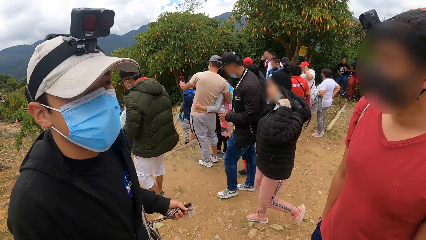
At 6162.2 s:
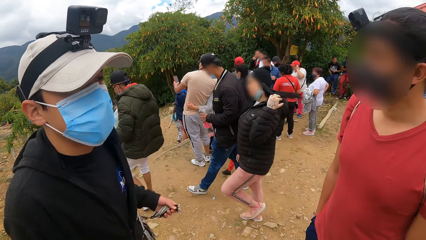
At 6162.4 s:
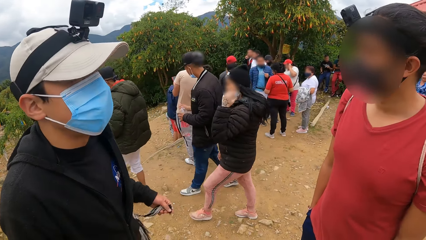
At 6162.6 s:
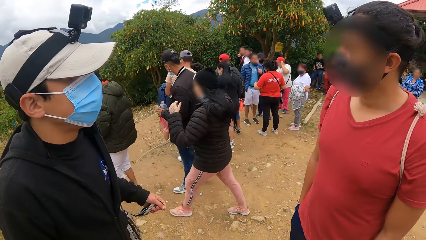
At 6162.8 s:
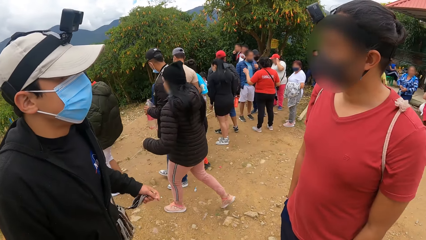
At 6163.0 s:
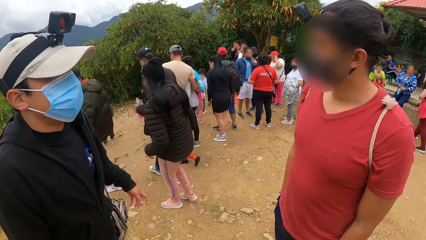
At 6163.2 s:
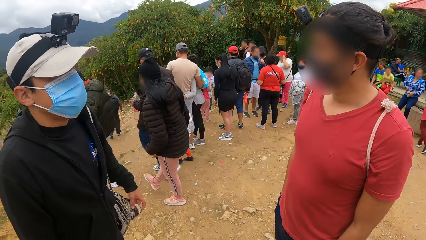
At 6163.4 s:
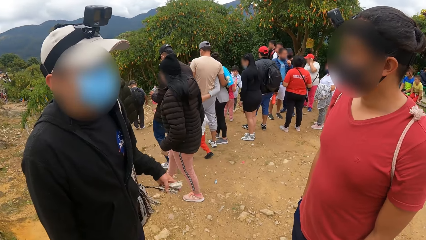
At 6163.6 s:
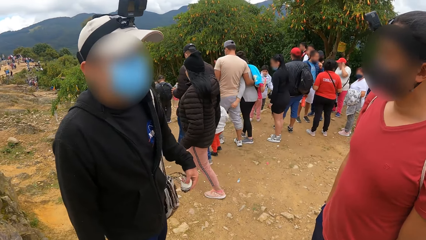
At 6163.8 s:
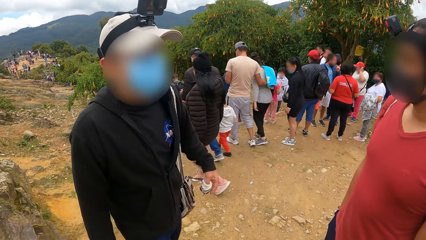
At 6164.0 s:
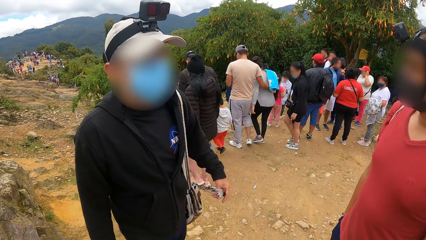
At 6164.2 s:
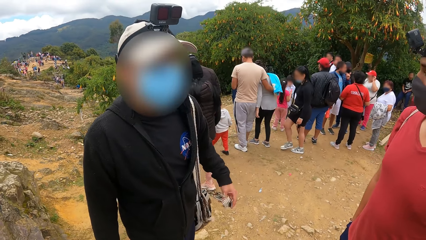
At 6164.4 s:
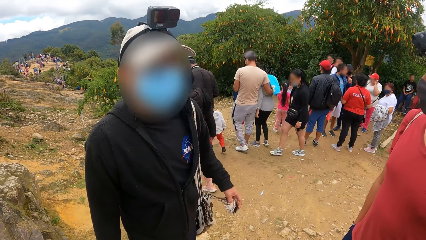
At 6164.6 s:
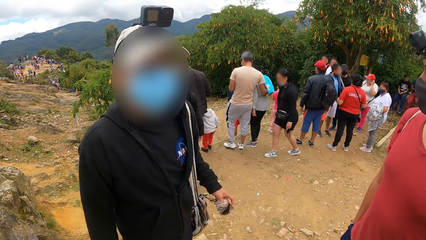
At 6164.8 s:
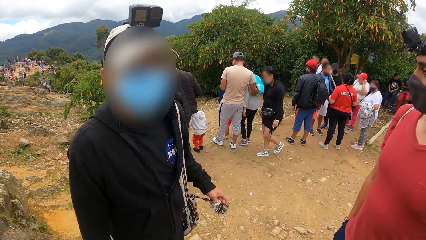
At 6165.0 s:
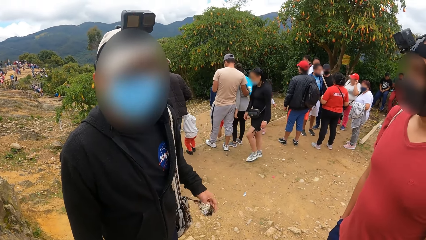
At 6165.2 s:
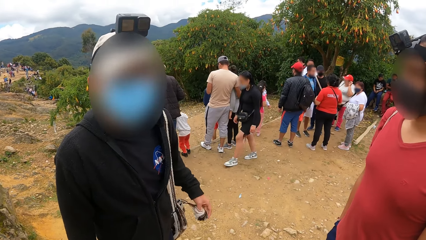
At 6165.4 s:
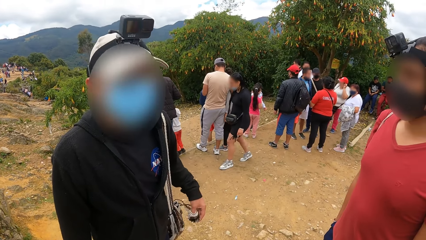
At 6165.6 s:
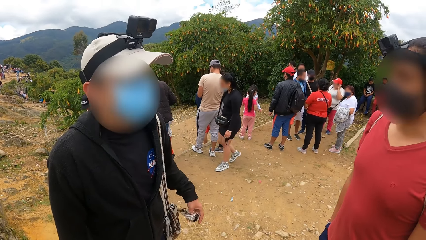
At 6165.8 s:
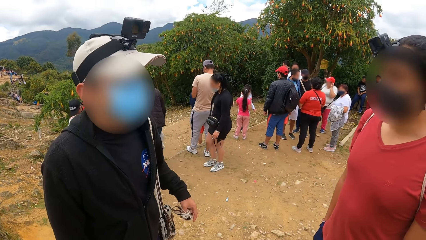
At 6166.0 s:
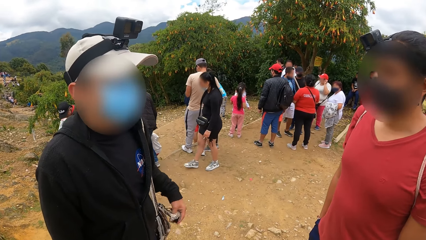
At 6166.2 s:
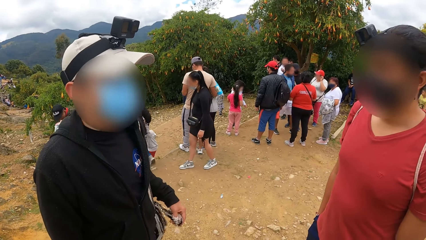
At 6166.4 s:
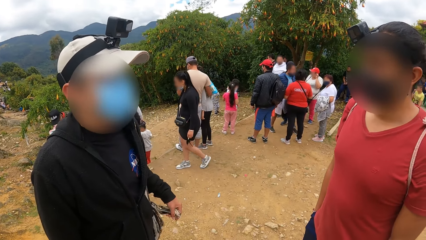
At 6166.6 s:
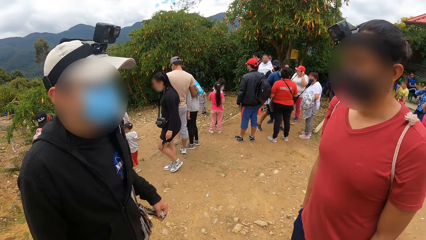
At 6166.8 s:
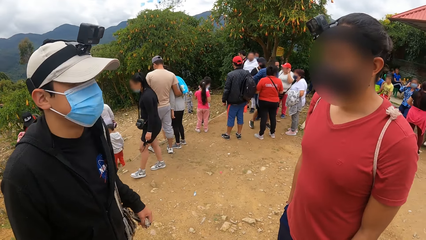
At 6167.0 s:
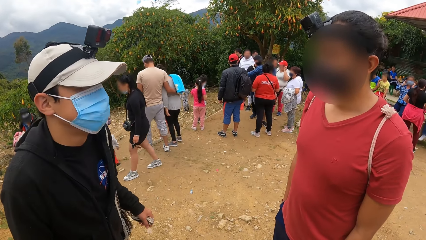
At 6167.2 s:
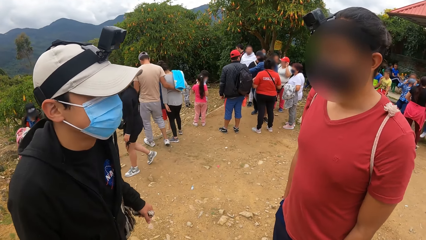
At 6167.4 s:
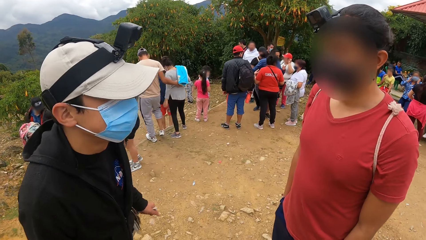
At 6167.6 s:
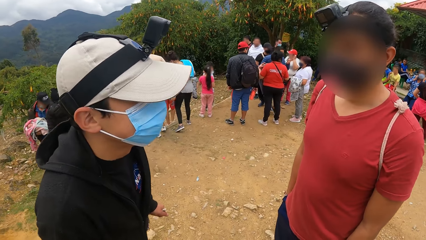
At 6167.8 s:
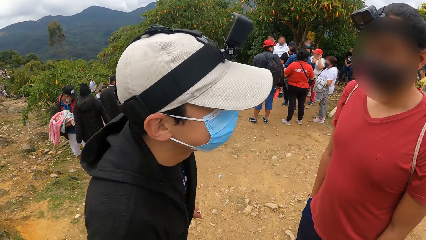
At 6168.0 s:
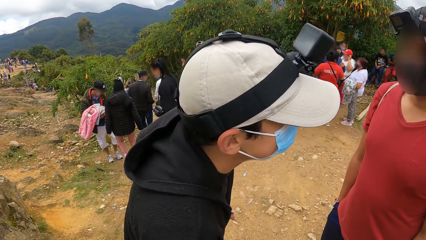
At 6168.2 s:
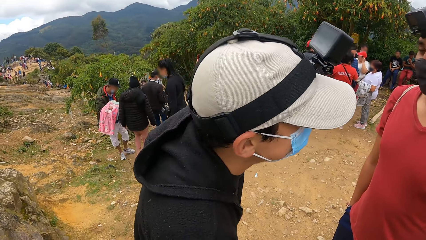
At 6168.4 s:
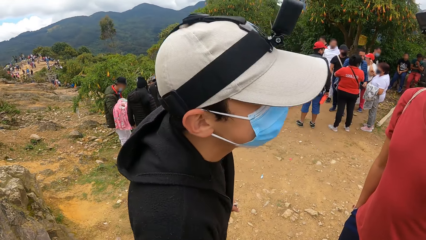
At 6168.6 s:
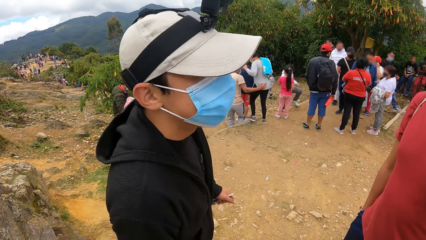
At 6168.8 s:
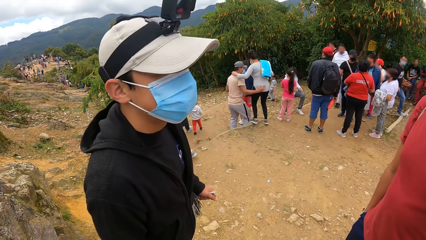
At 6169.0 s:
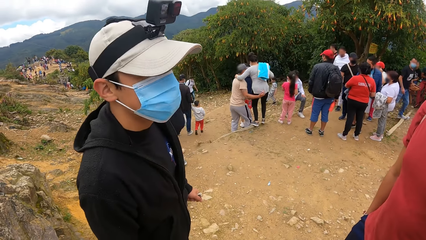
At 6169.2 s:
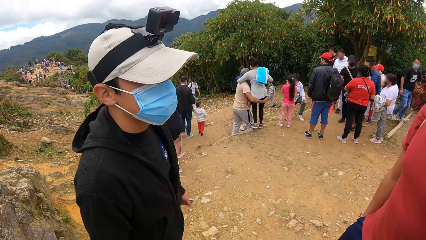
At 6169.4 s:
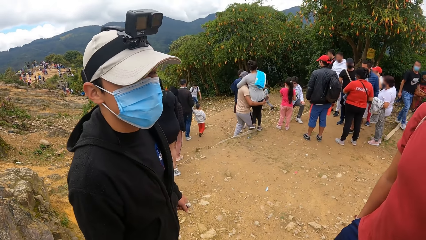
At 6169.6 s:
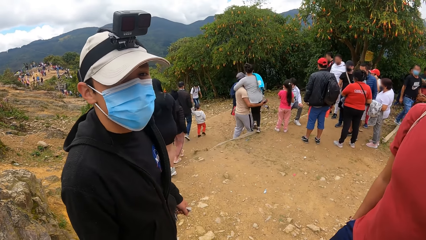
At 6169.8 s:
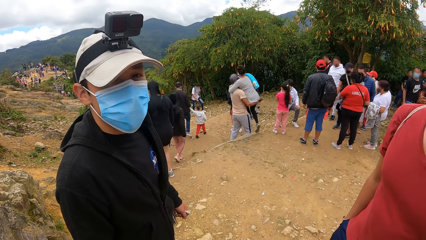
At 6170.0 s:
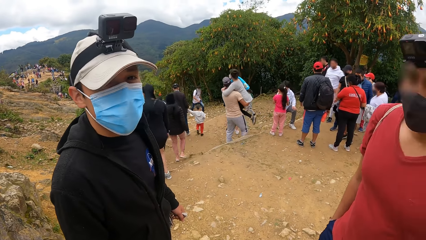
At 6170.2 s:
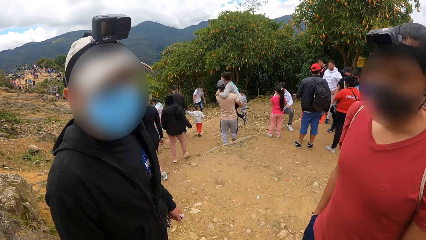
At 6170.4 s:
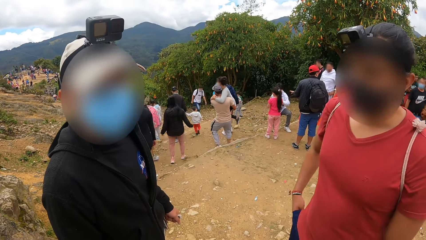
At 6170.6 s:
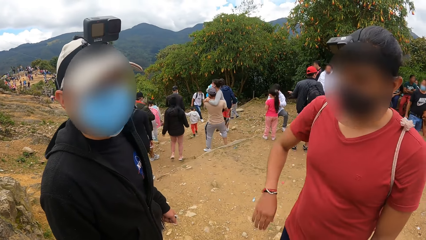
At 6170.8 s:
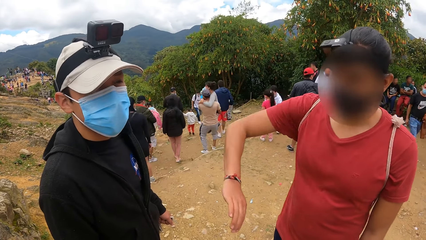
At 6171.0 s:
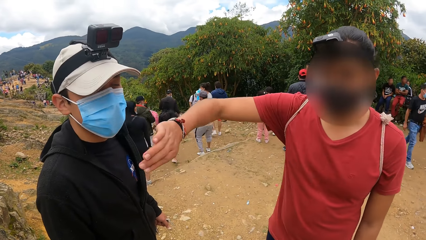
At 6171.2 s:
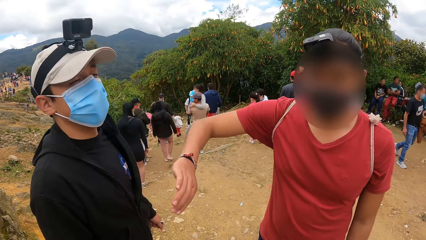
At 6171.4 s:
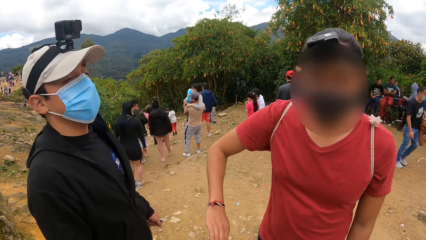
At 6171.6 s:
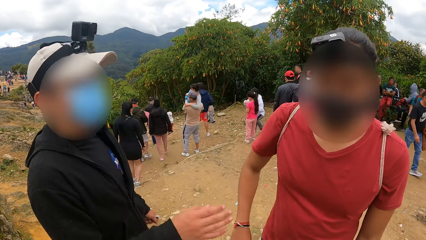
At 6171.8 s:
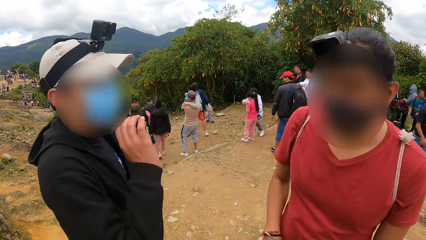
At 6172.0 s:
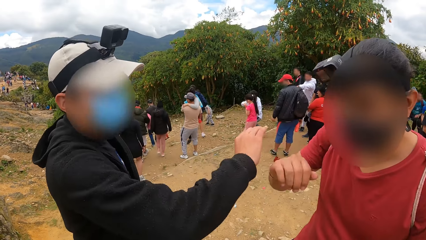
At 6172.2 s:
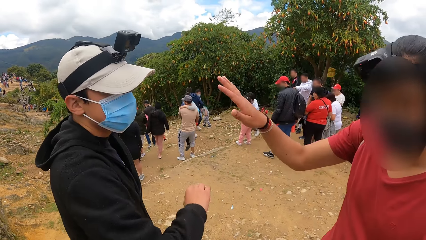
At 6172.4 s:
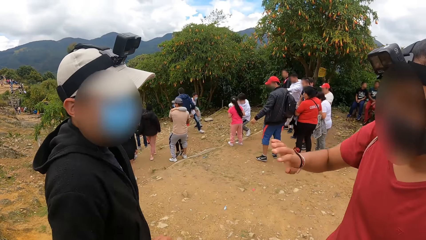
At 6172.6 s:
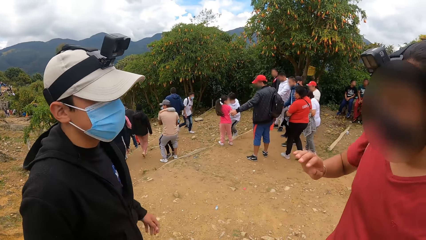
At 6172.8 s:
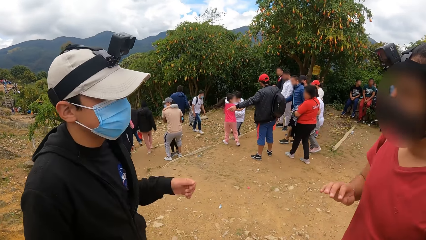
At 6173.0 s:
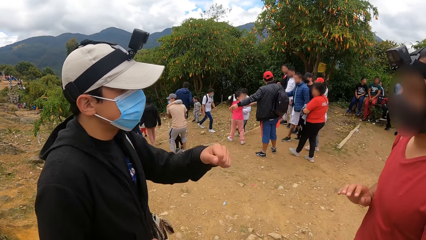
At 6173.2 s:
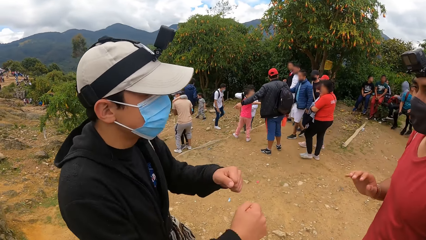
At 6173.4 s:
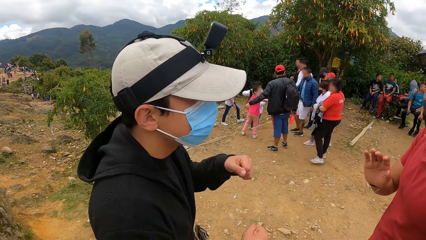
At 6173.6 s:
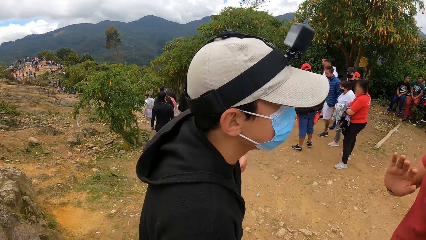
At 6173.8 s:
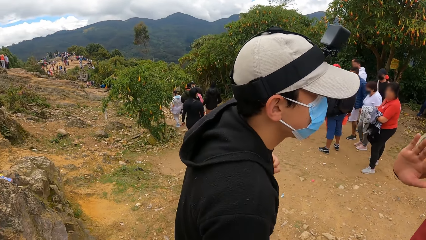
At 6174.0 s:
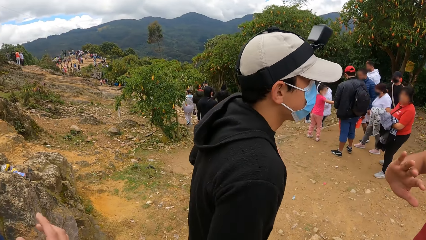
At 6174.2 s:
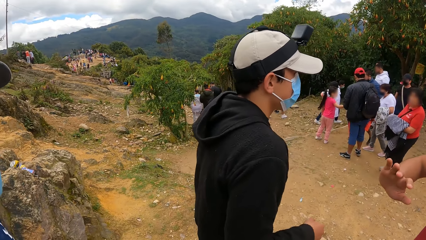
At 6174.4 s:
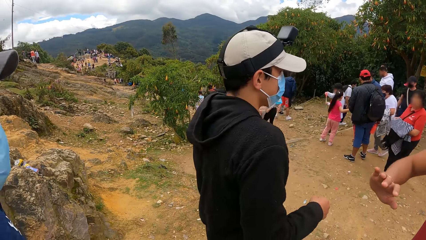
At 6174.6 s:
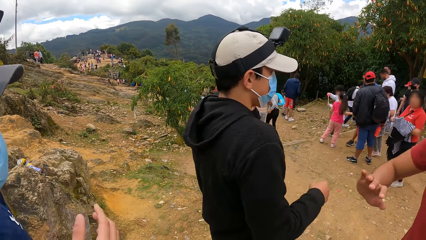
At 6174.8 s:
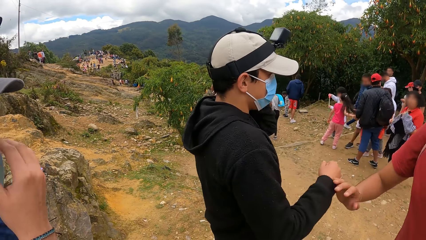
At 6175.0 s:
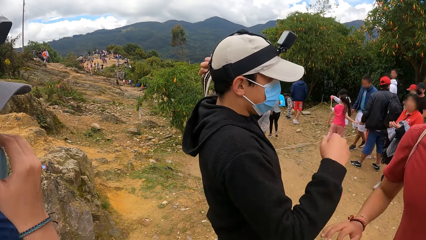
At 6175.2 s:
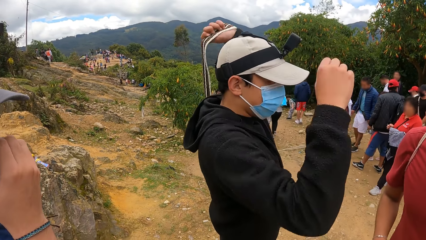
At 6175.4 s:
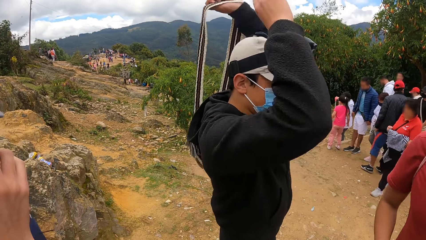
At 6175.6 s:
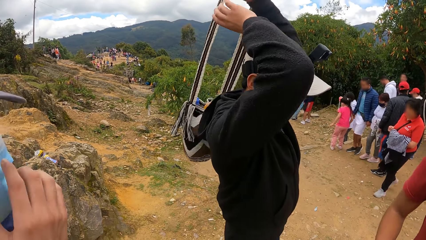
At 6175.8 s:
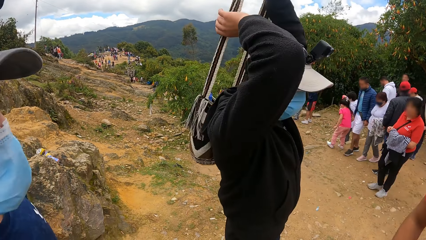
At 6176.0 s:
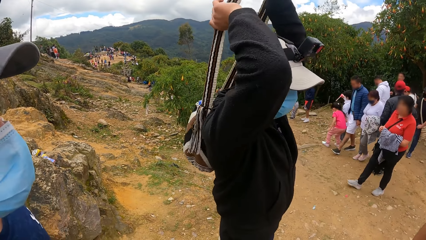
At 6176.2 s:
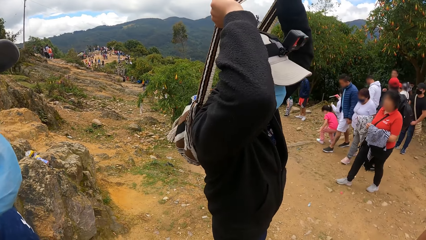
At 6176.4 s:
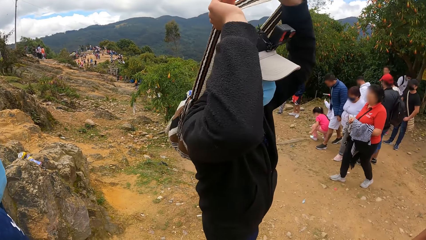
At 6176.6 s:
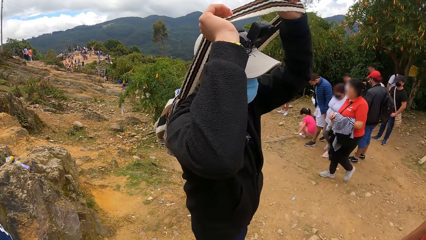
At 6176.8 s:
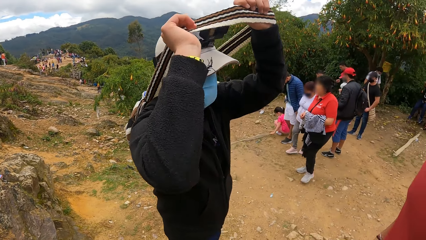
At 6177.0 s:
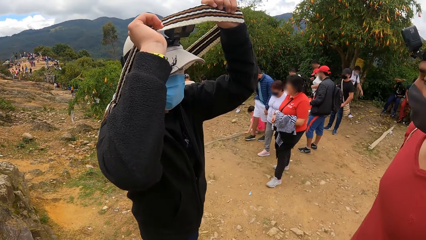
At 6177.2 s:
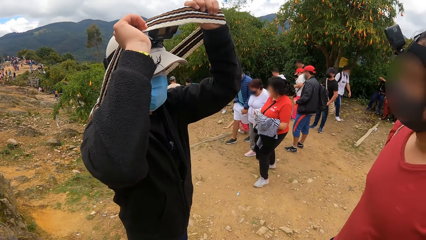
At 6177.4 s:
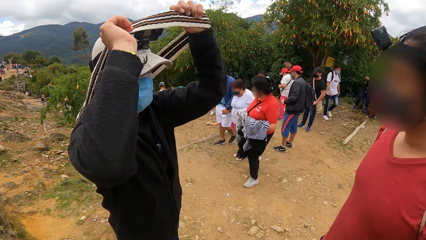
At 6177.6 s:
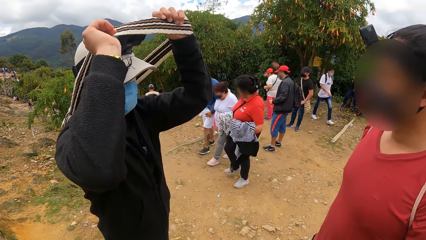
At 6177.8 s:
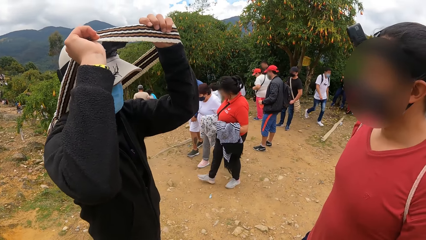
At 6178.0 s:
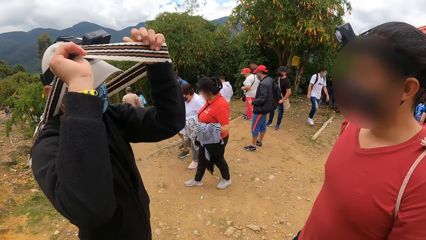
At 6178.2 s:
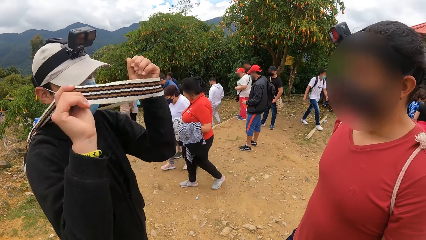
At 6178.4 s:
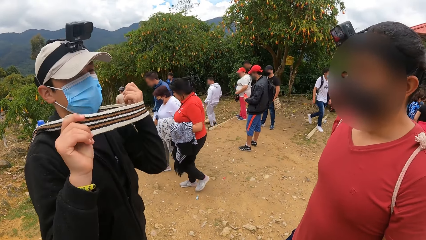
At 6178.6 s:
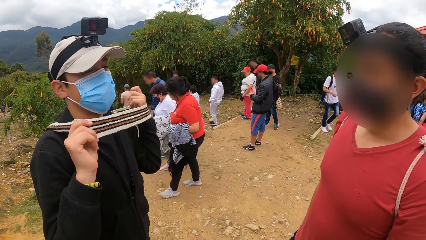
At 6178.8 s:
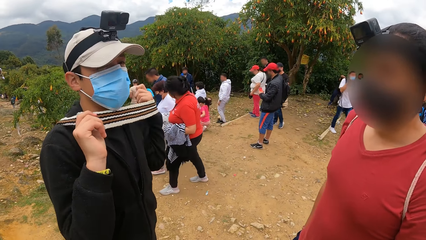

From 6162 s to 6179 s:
A man shakes the hand. Another man stands. The first man turns. The other man and the first man lift both of their hands consecutively. The first man plays. The first man carries a bag with both hands from his shoulder across his neck. He lifts the bag.
